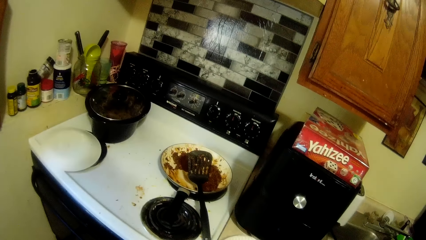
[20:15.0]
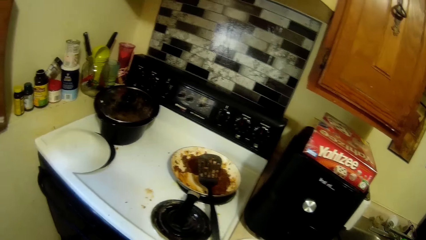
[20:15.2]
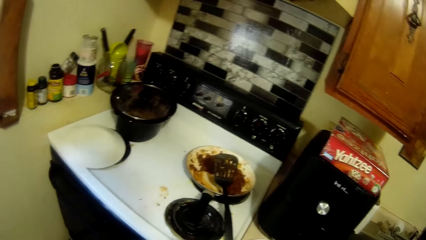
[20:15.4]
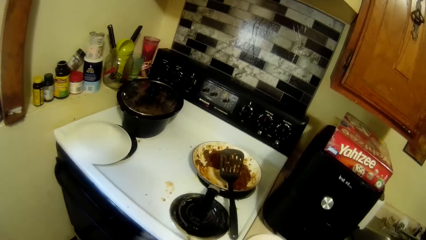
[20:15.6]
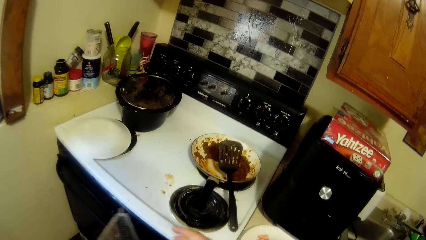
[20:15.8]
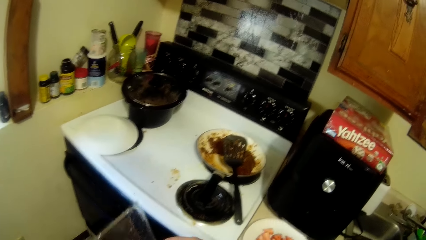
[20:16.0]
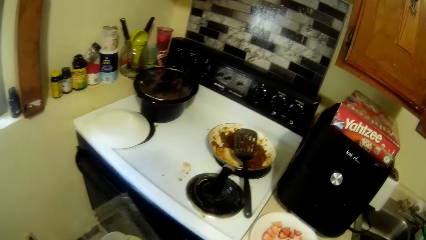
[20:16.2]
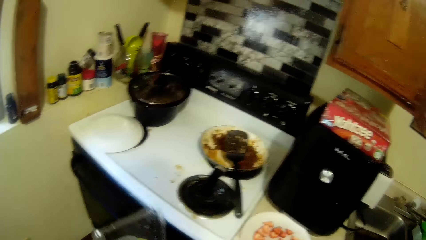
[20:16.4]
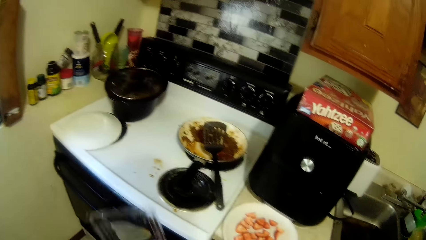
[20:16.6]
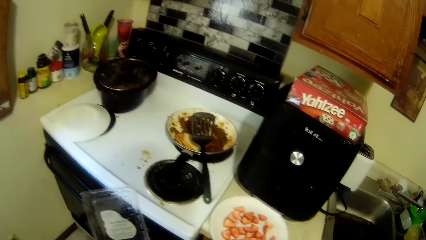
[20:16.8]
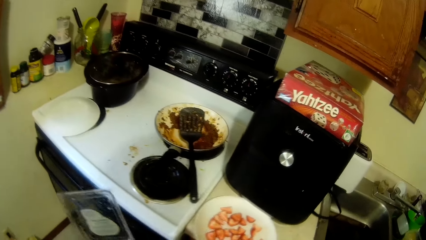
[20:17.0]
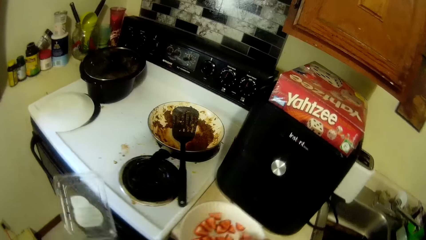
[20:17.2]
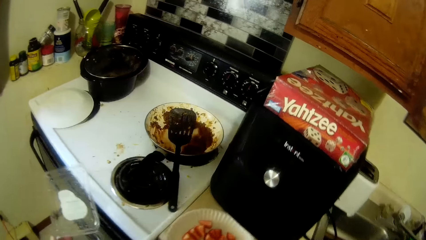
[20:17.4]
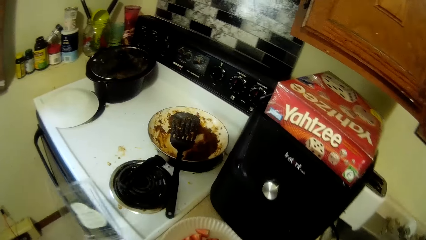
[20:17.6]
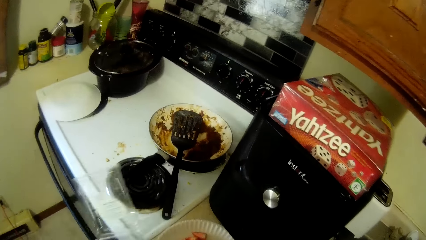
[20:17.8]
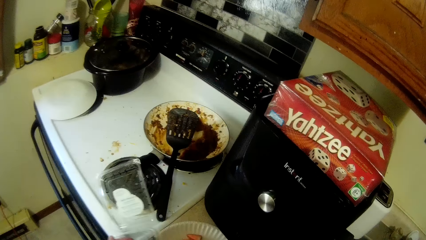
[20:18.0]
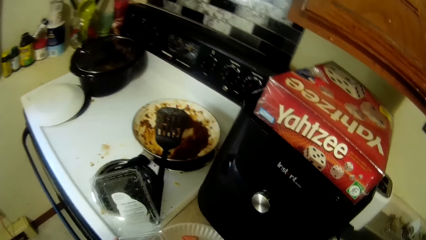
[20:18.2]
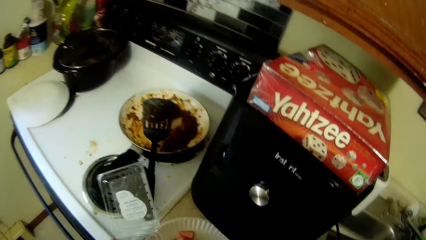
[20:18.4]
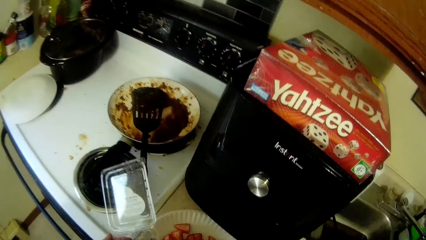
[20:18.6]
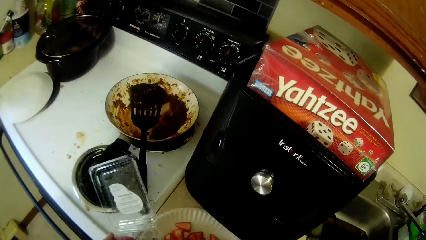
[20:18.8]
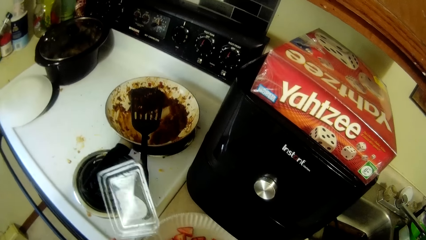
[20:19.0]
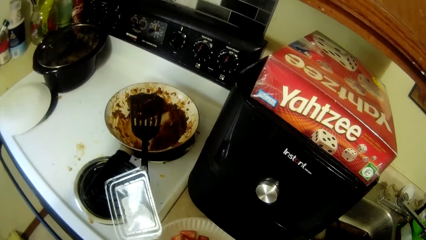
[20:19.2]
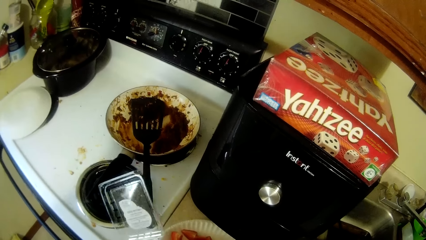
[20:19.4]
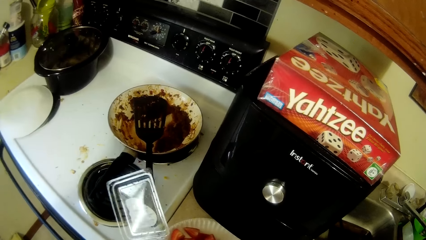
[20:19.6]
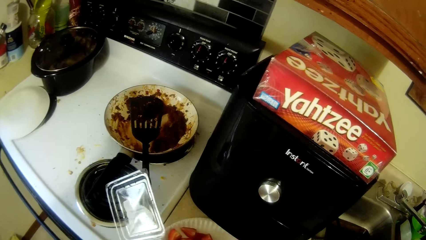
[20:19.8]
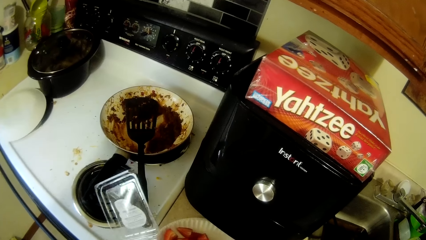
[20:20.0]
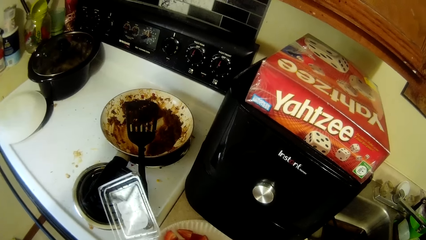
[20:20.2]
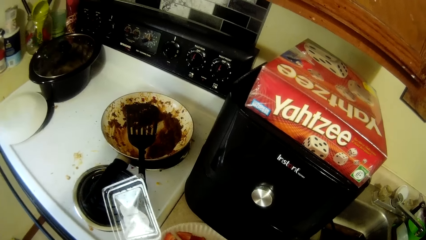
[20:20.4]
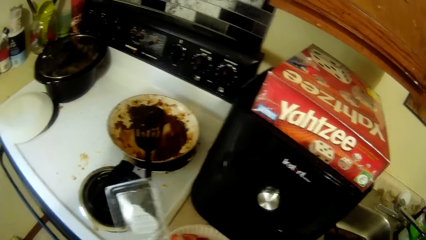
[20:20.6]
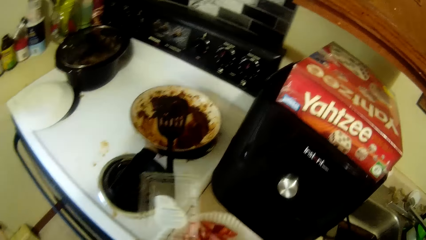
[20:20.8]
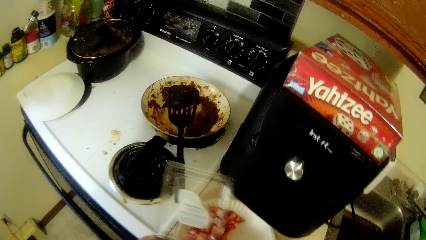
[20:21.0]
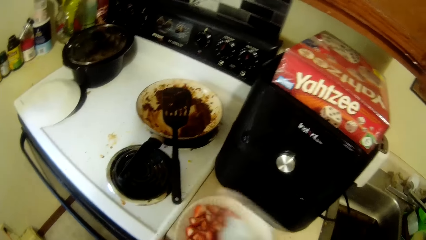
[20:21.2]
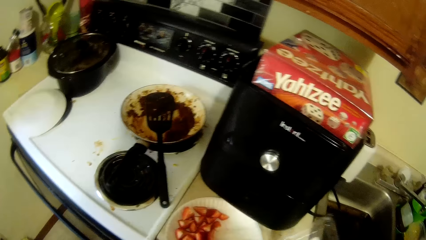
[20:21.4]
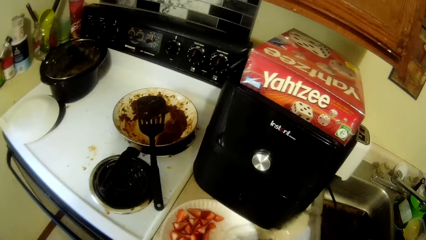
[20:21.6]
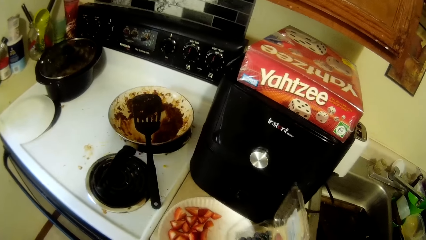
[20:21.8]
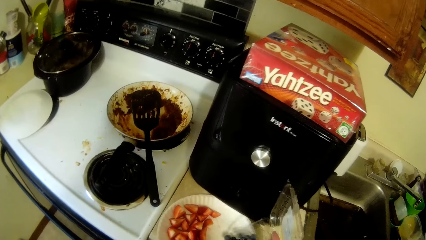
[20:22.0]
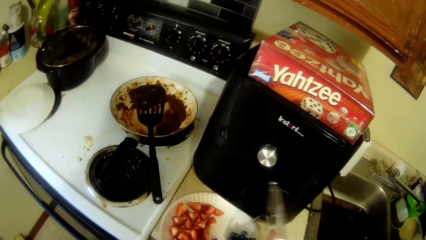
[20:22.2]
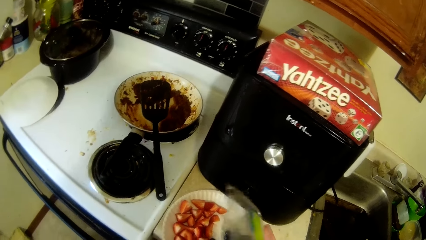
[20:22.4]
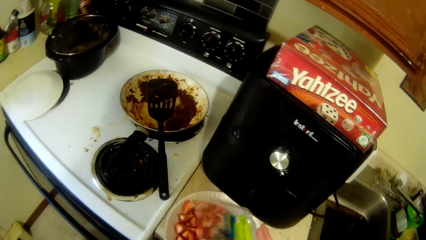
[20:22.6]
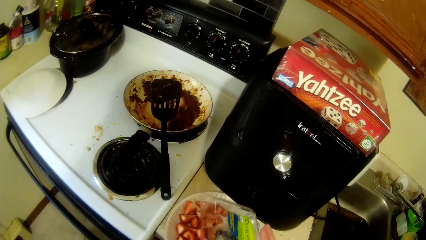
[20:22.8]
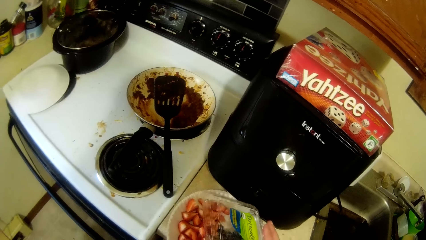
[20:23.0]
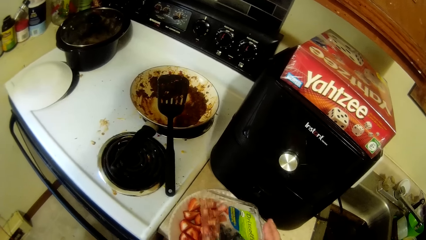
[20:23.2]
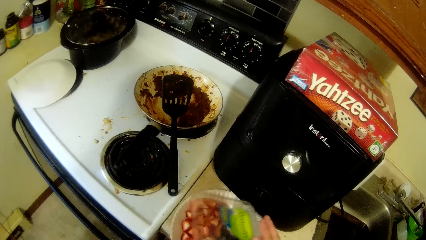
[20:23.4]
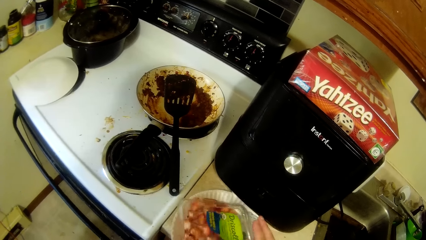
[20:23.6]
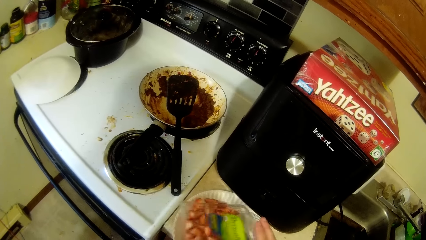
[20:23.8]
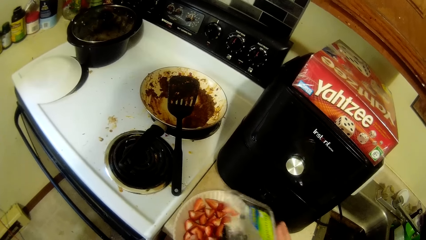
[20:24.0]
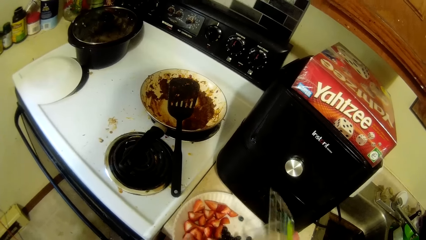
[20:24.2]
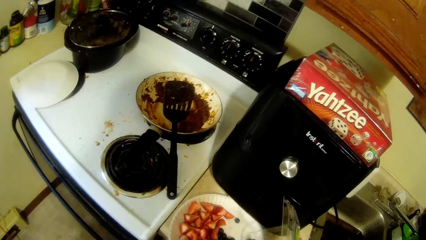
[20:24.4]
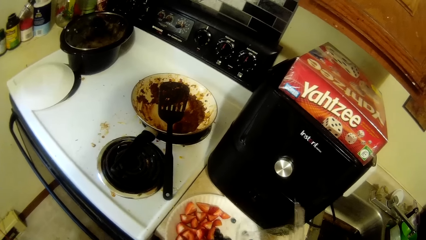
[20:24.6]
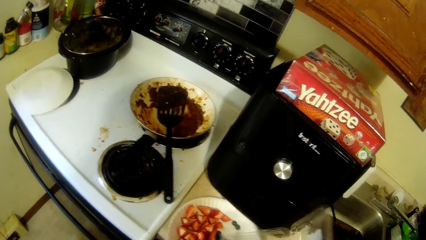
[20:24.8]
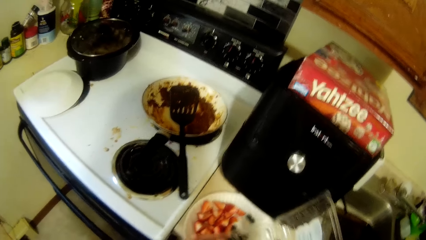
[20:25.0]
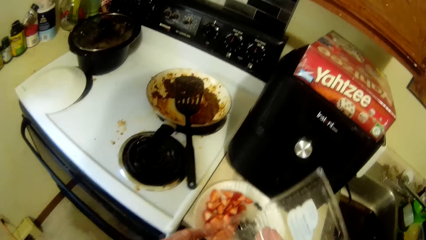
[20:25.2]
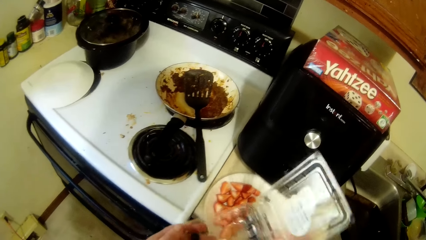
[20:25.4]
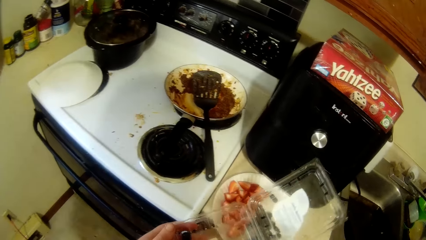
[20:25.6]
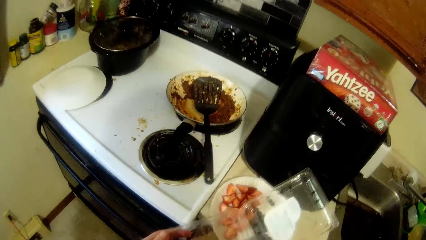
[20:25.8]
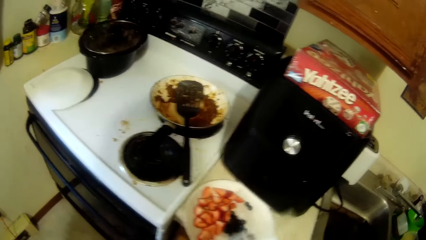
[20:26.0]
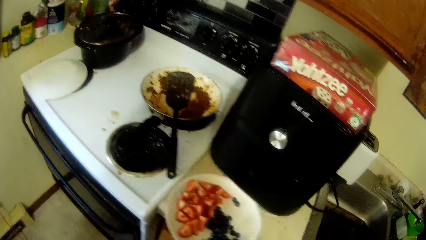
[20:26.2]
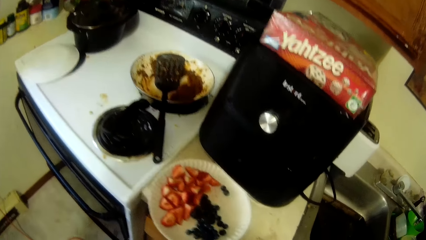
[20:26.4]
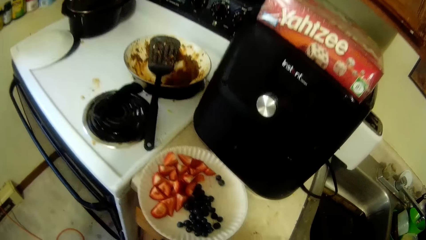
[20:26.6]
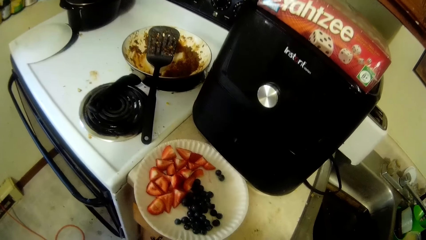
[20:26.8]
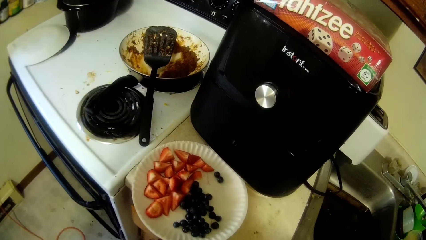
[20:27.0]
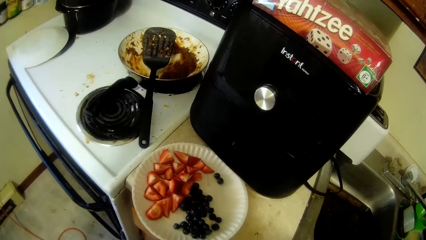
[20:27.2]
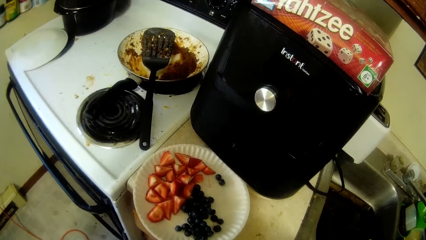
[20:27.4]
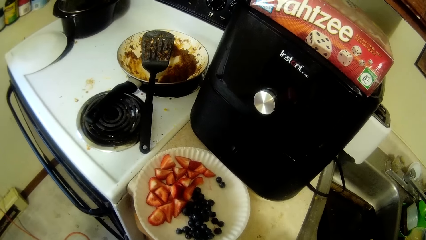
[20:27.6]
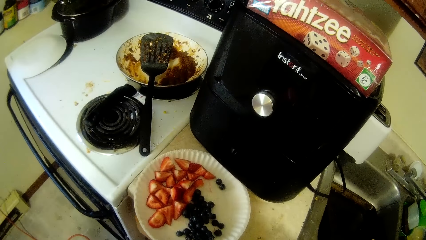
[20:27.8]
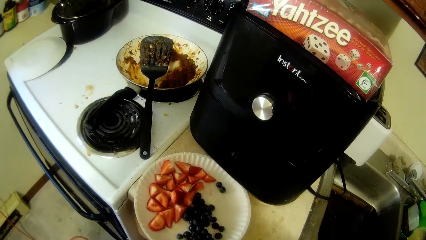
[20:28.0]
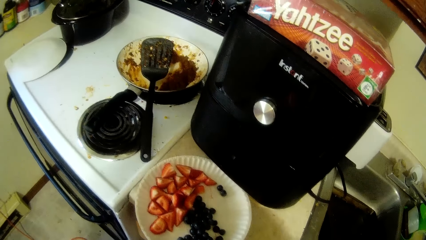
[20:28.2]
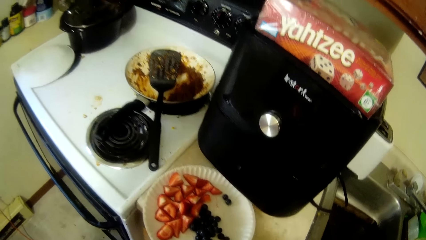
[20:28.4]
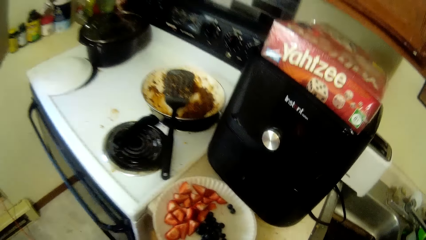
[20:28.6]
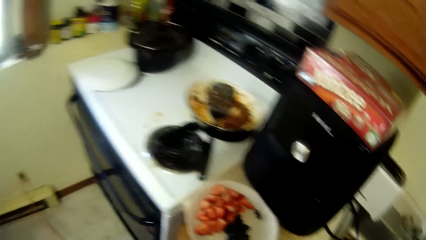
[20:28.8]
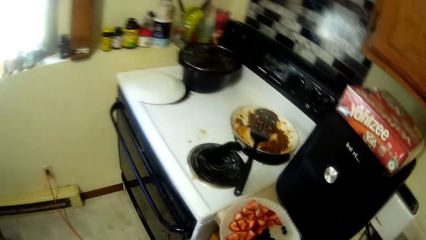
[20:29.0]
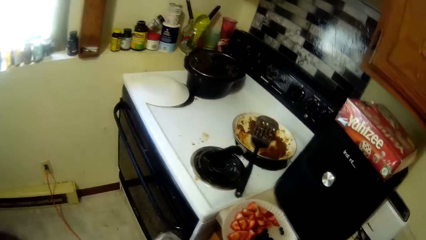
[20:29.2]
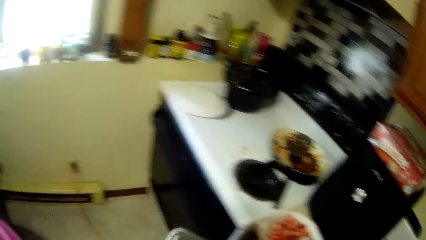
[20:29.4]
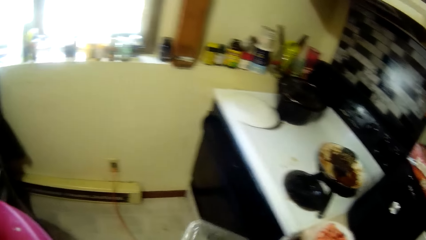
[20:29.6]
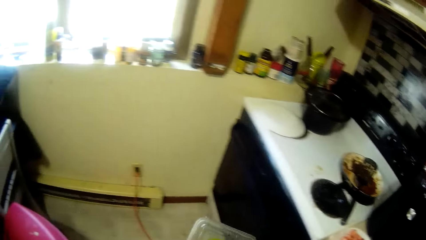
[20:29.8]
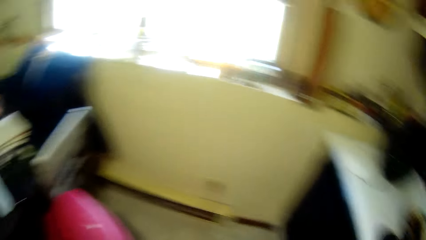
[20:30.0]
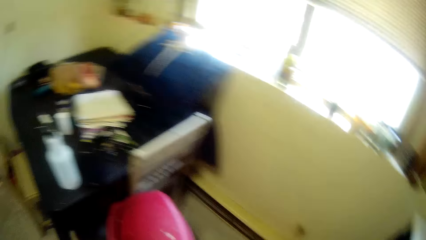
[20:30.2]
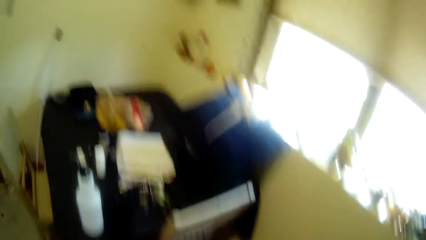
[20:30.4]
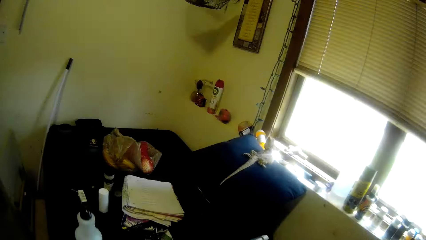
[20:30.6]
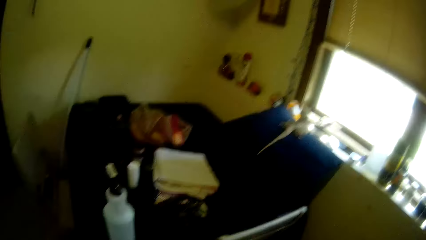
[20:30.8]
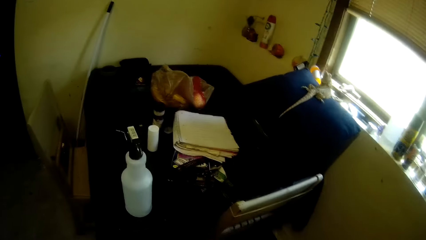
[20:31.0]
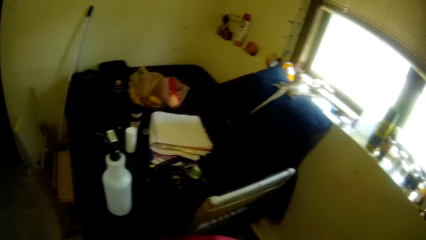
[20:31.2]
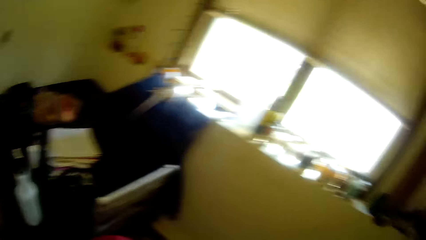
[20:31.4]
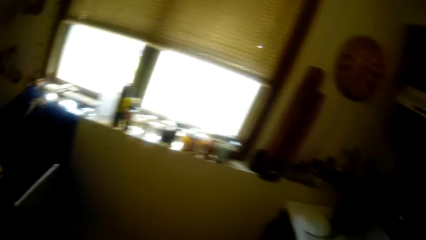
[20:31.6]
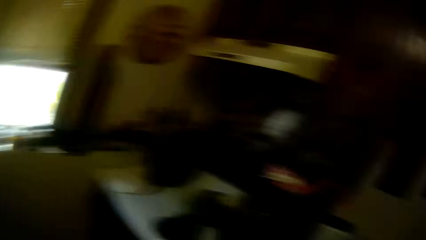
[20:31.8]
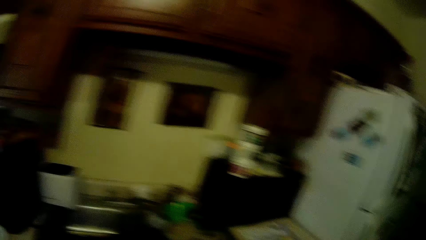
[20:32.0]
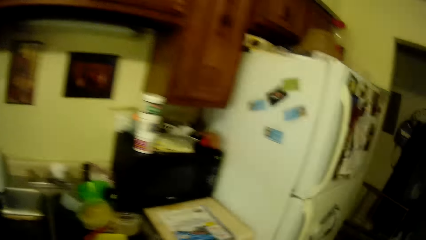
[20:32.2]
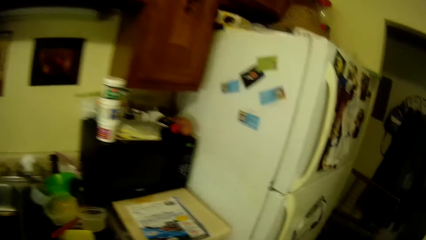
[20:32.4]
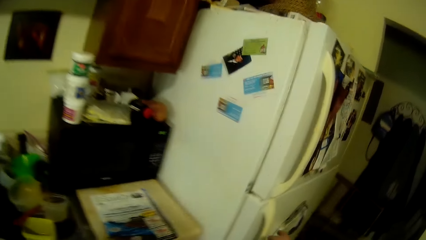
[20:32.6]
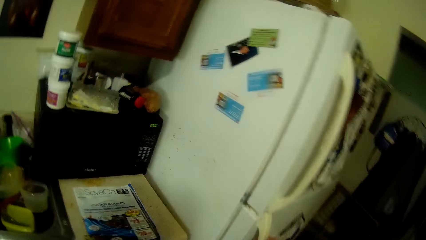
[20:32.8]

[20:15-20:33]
The camera wearer holds a plastic plate. They pour berries on the plate. They walk around the kitchen.
